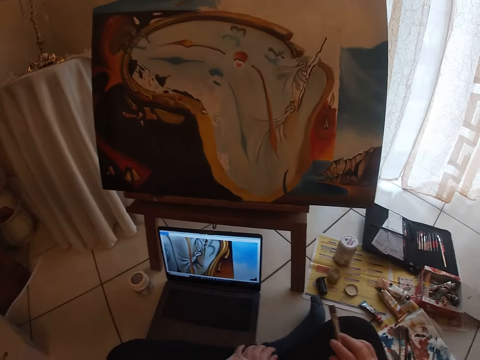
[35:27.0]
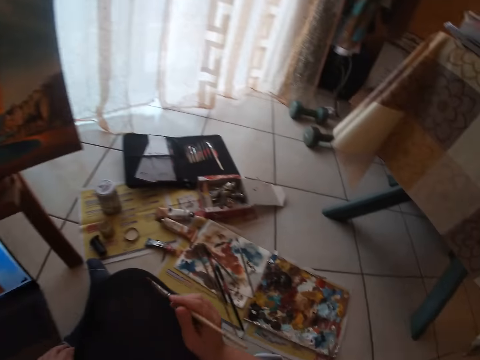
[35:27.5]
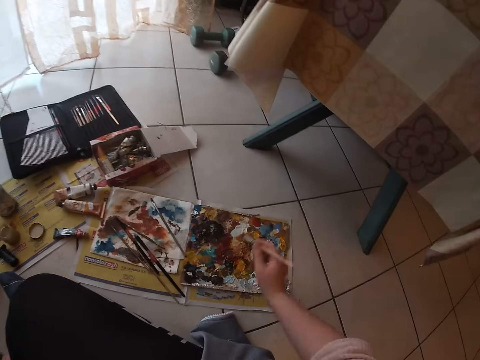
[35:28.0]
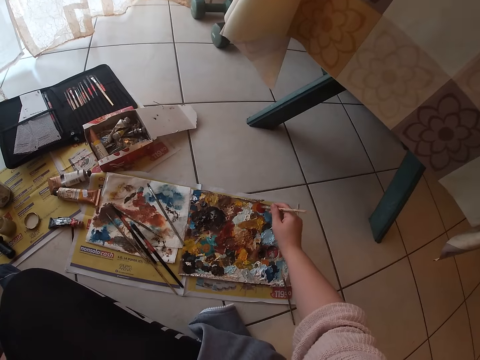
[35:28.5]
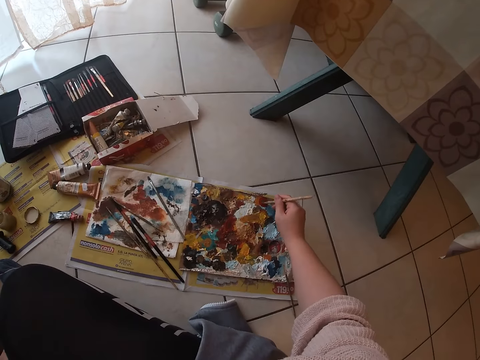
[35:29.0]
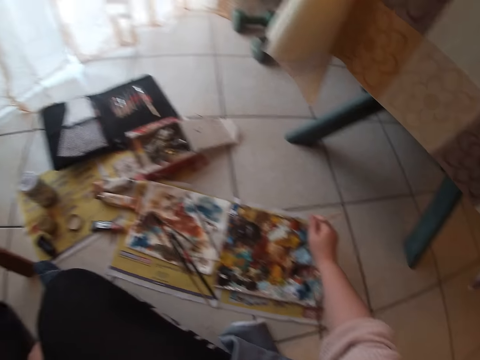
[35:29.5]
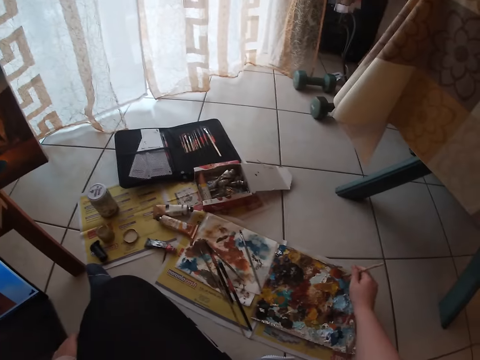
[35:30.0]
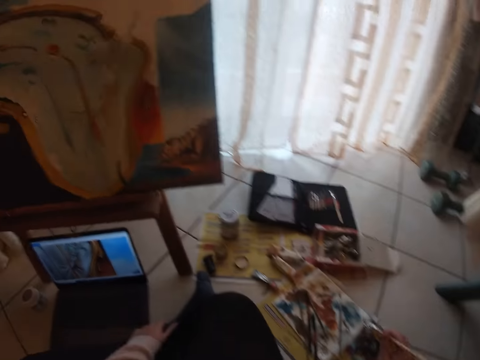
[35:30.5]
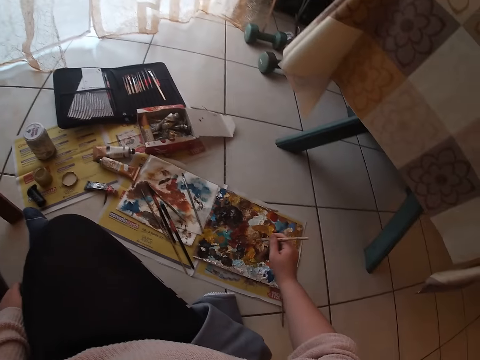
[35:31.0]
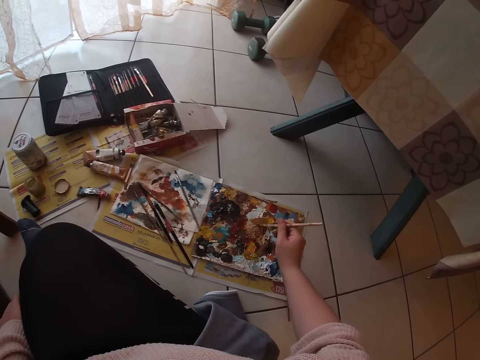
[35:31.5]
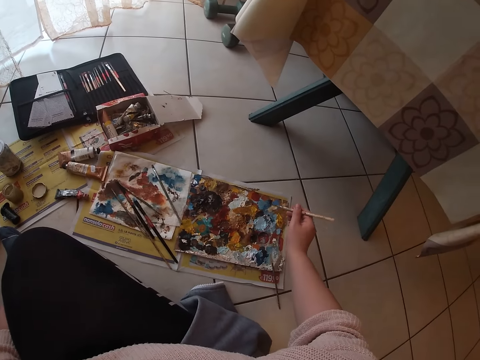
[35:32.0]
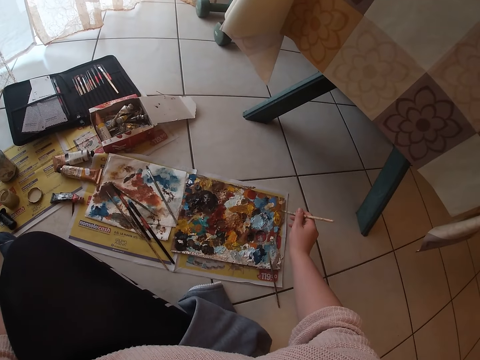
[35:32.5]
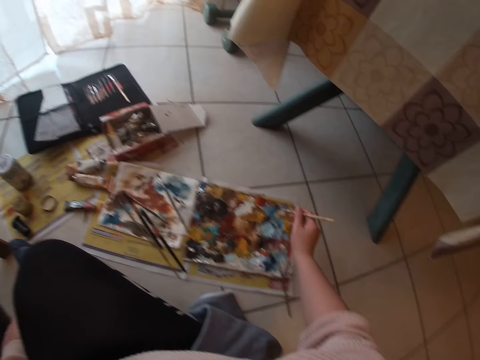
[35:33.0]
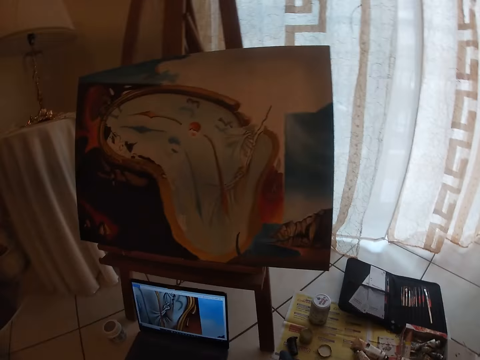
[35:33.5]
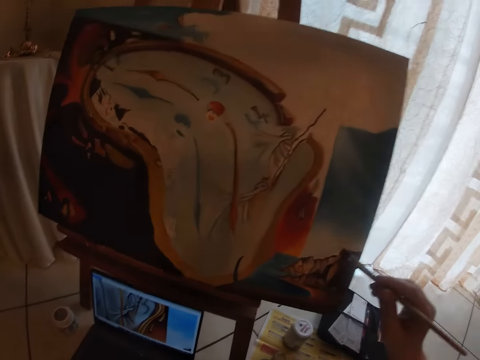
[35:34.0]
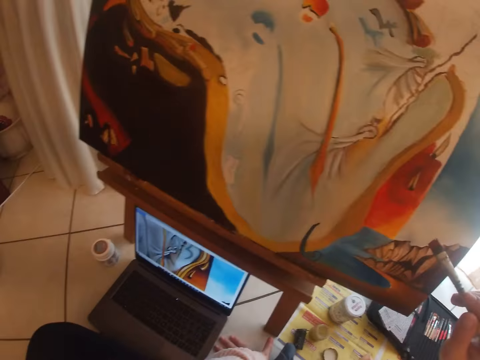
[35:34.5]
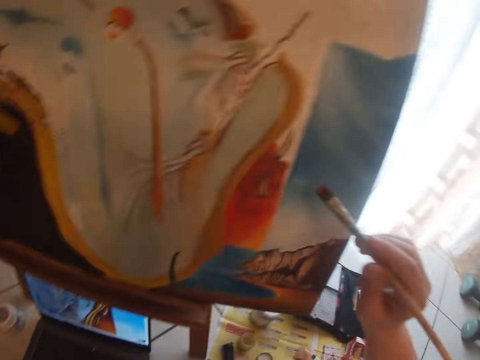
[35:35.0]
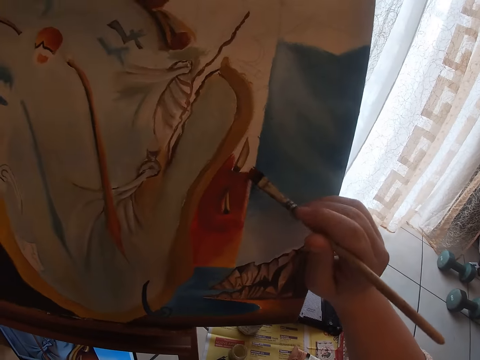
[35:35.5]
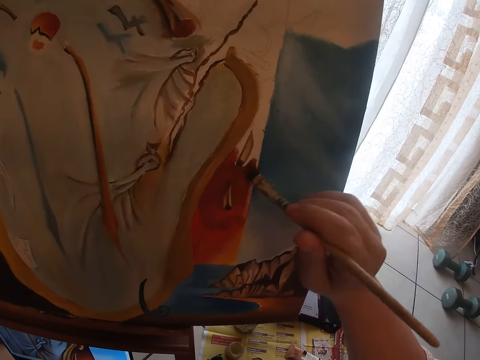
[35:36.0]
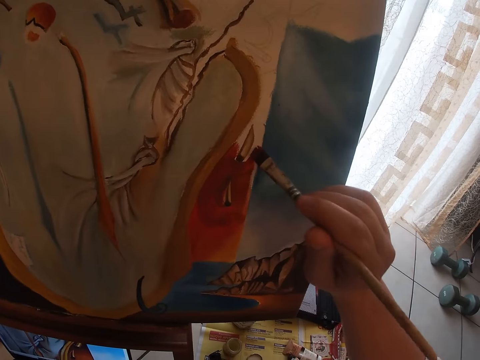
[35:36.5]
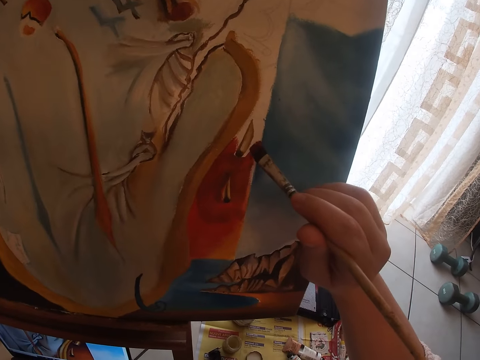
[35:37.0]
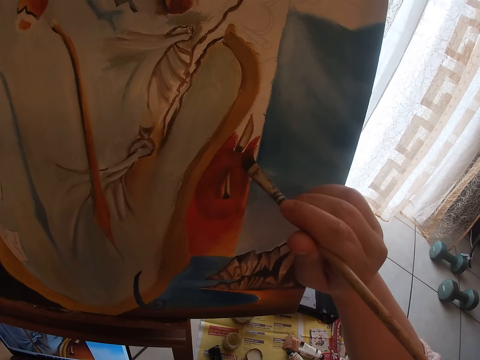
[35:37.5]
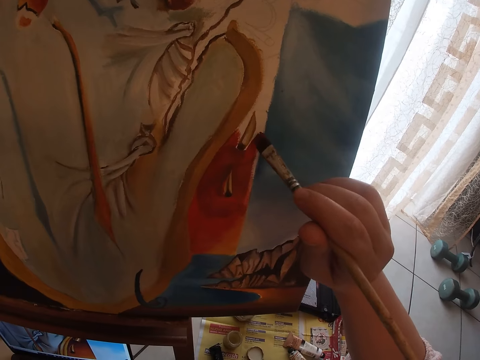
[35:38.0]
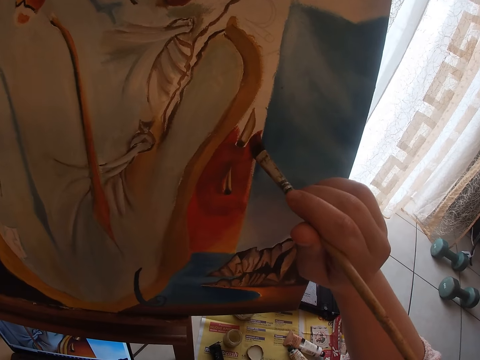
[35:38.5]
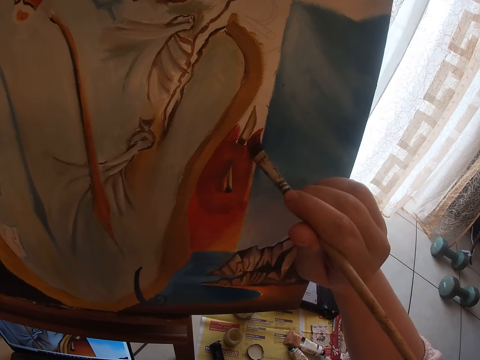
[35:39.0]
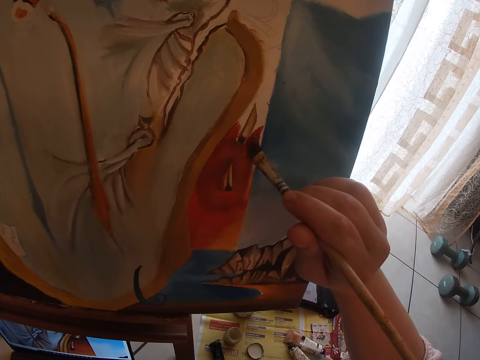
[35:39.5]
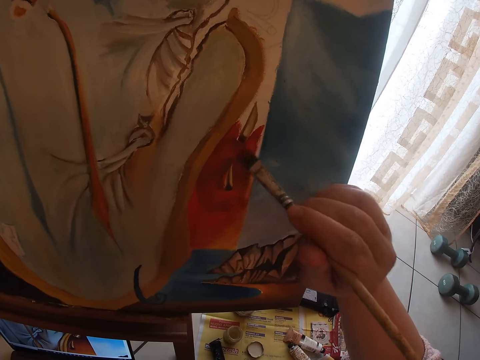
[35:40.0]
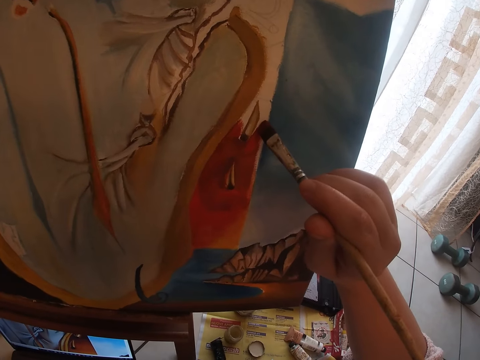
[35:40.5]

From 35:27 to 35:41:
The camera wearer dabs paint on the palettes with the sable brush. They paint on the canvas.

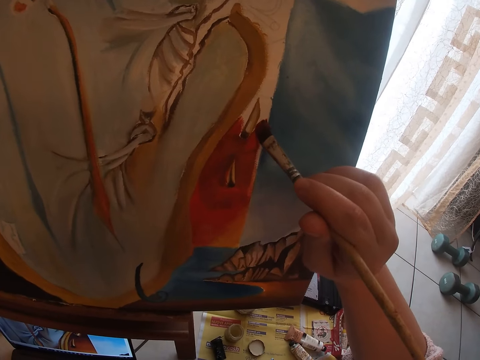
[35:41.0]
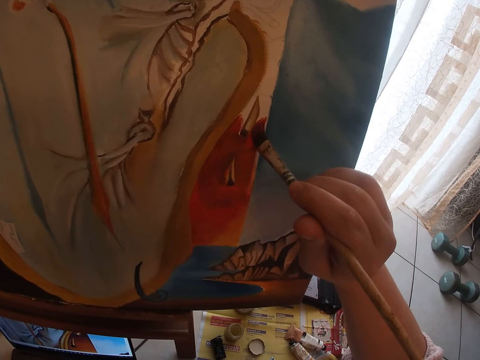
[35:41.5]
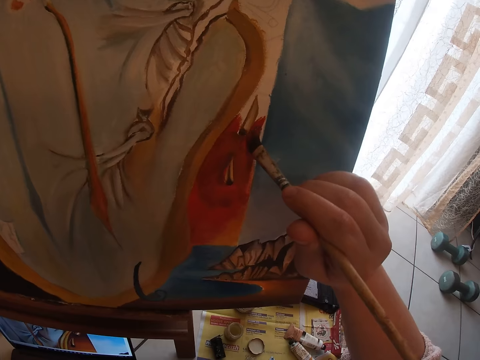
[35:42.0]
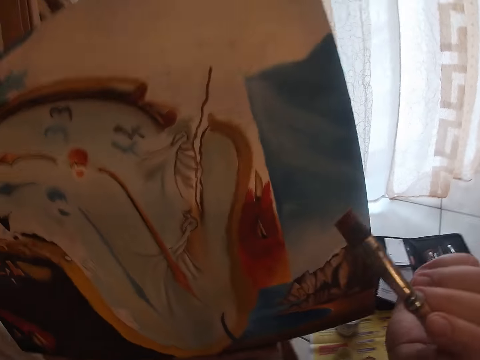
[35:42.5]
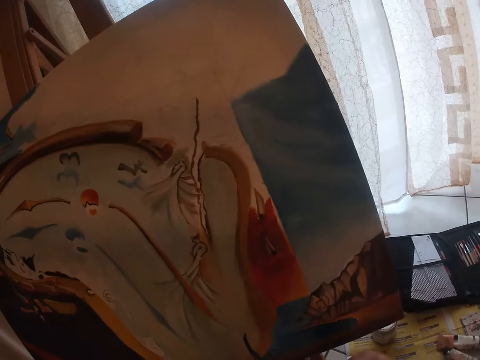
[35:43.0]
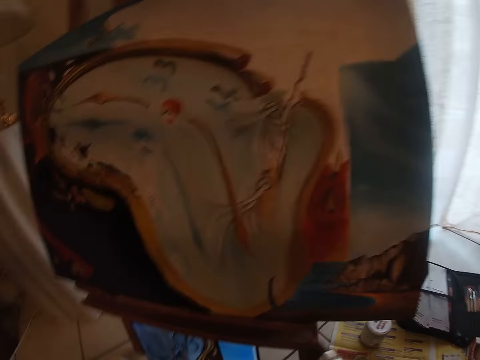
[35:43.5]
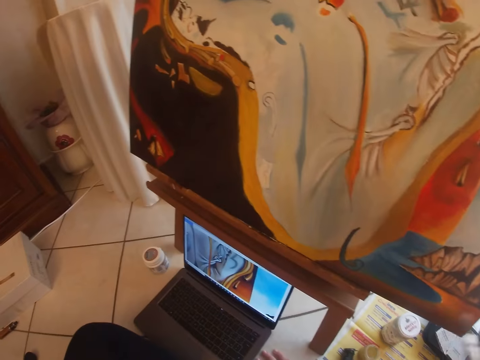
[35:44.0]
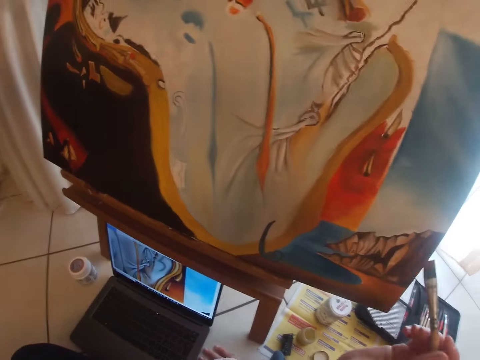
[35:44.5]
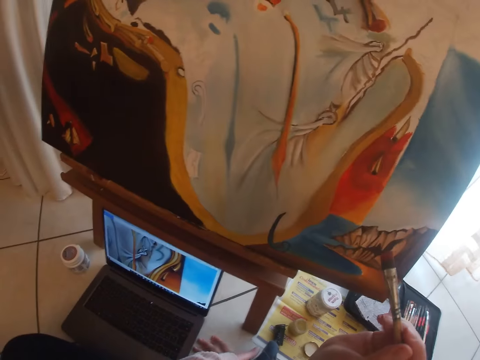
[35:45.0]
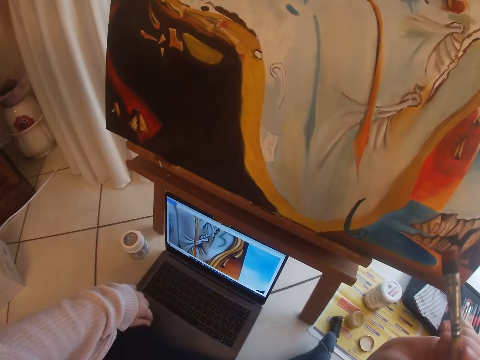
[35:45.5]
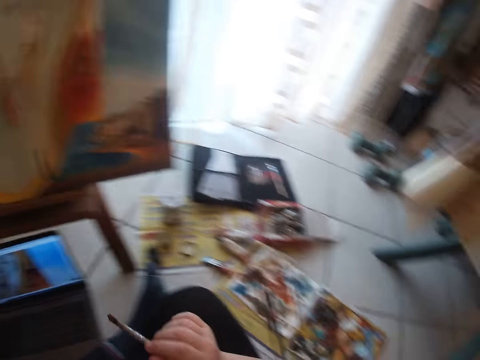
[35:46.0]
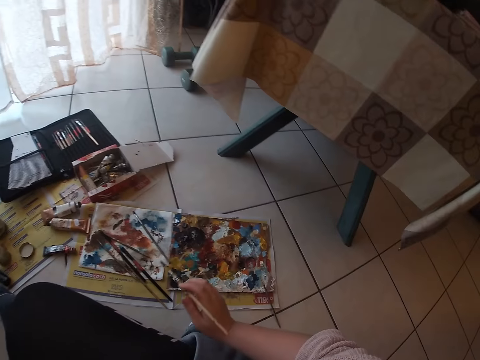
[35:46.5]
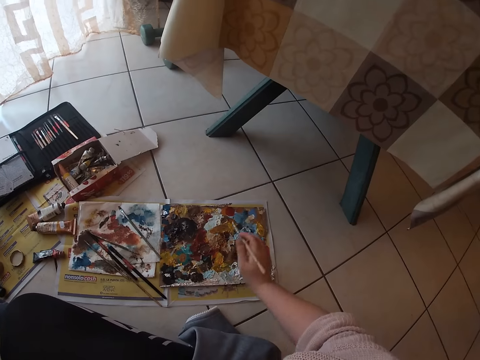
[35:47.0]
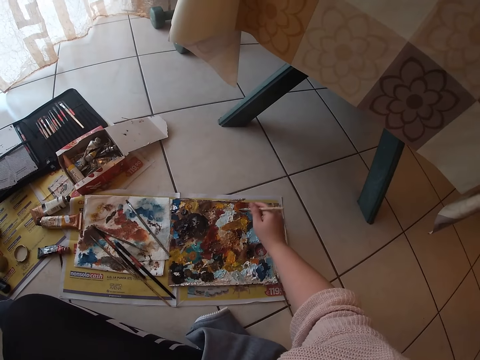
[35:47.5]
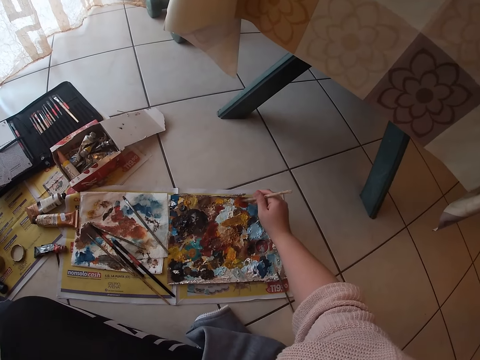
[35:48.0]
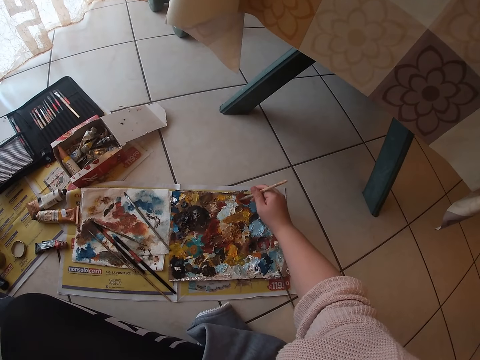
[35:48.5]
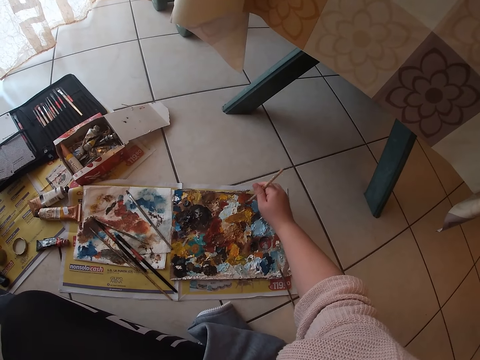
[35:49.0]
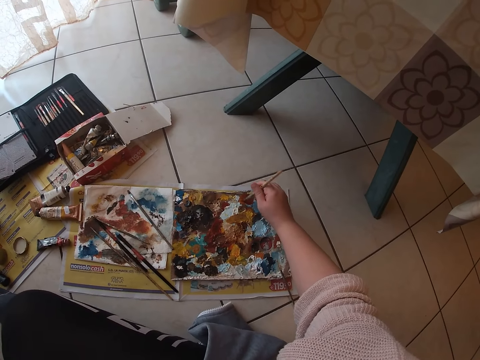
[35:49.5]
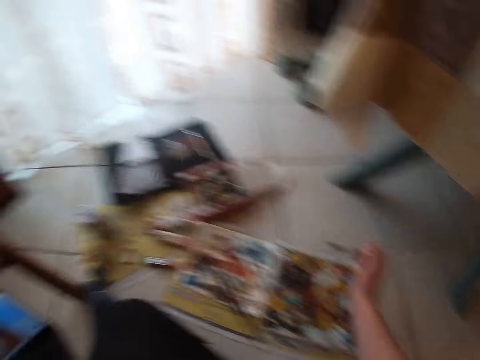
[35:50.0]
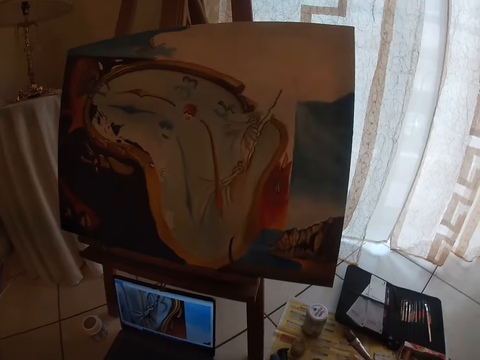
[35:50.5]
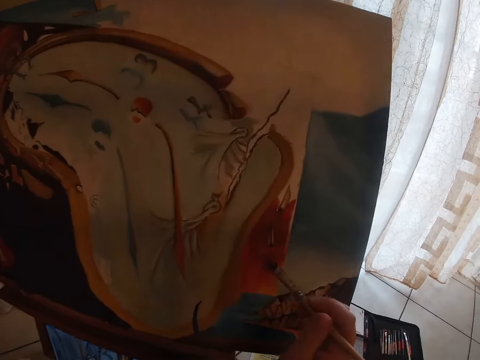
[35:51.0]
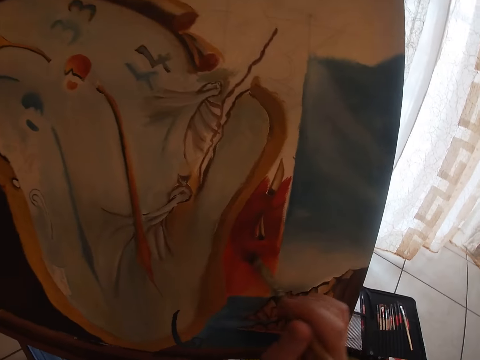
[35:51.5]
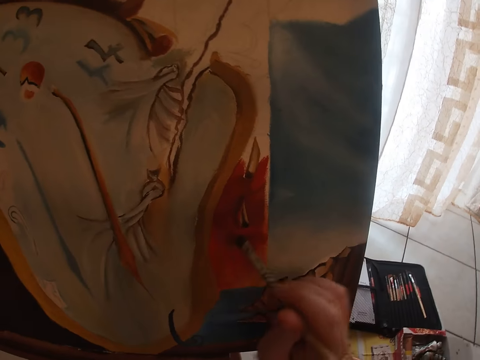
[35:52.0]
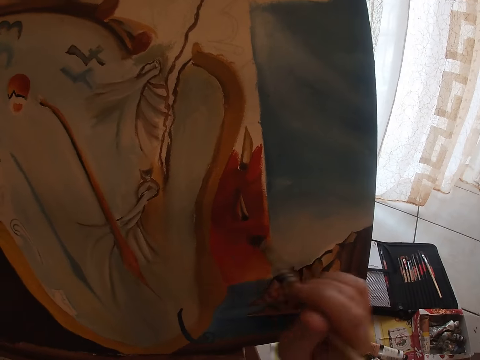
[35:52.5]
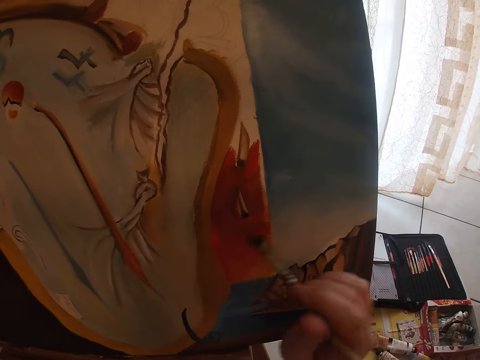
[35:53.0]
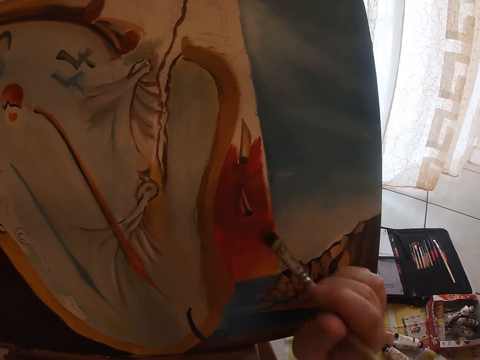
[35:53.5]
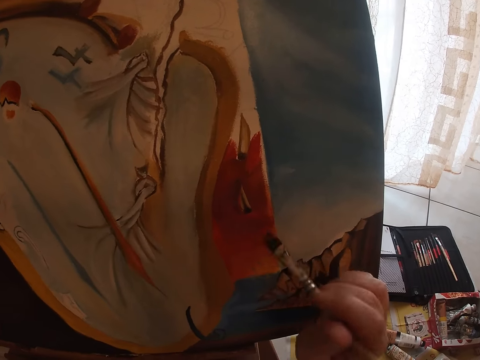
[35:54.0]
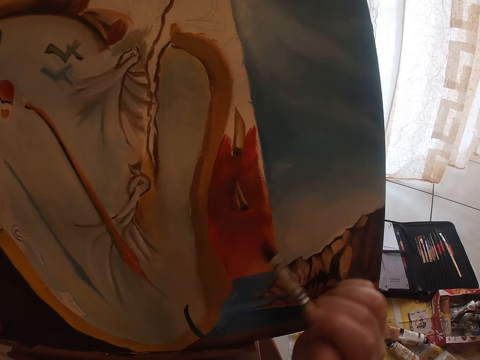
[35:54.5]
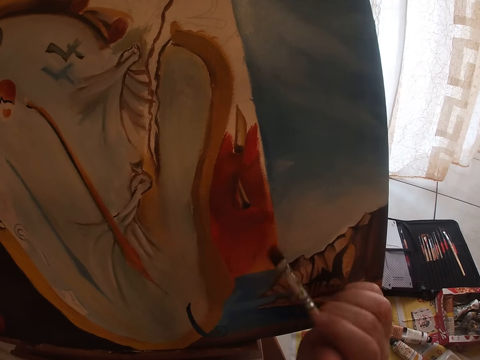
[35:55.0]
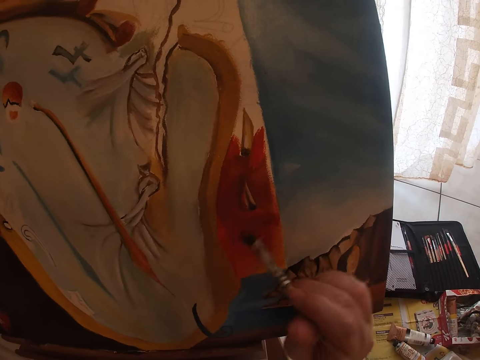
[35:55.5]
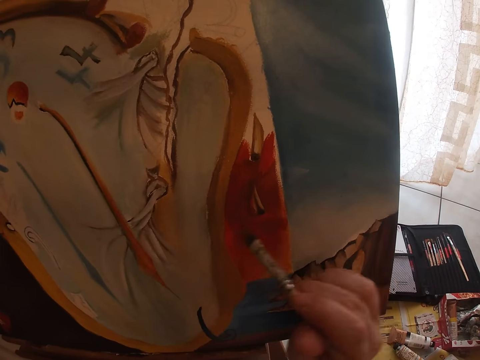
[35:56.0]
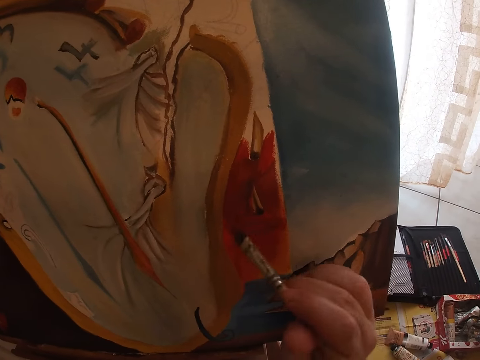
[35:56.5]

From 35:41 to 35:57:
The camera wearer stops painting the picture. They dab paint on the palettes with the sable brush. They paint the picture on the canvas.
